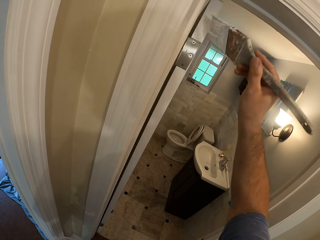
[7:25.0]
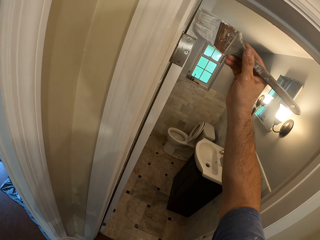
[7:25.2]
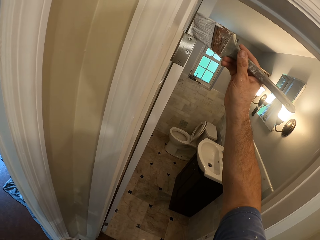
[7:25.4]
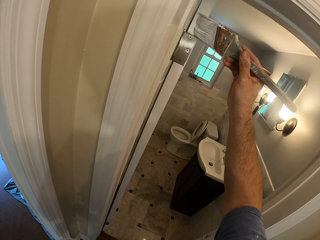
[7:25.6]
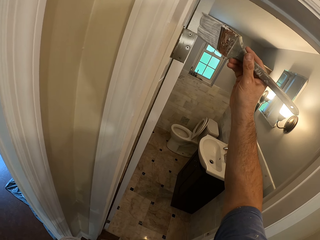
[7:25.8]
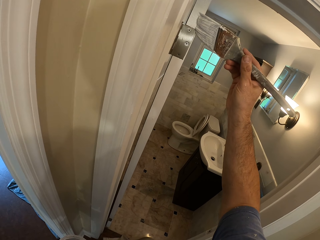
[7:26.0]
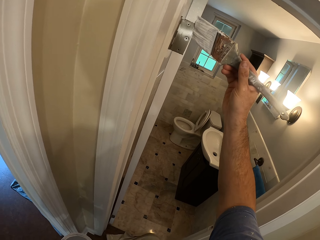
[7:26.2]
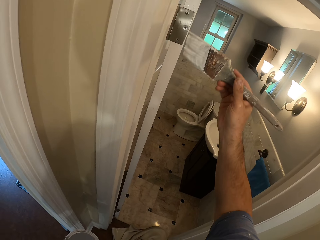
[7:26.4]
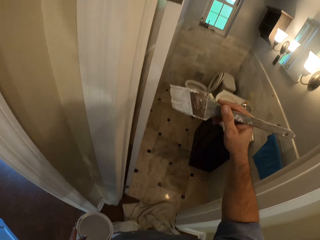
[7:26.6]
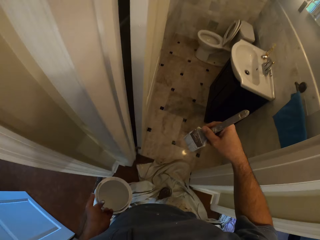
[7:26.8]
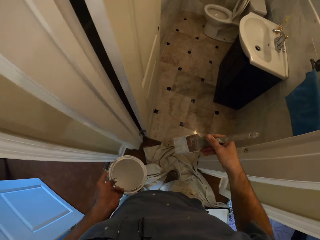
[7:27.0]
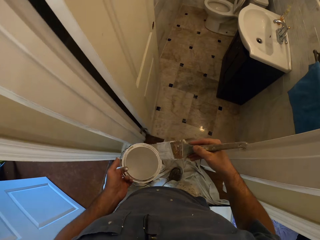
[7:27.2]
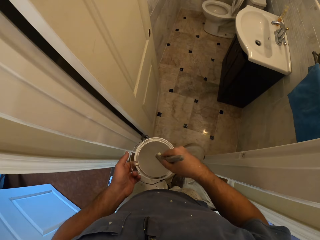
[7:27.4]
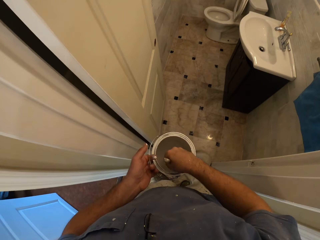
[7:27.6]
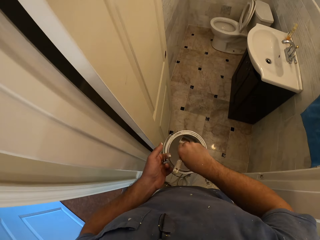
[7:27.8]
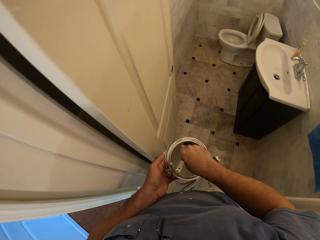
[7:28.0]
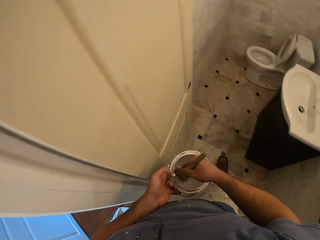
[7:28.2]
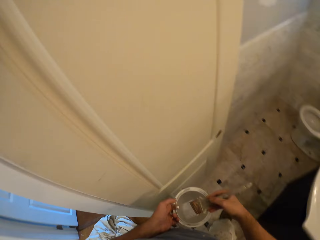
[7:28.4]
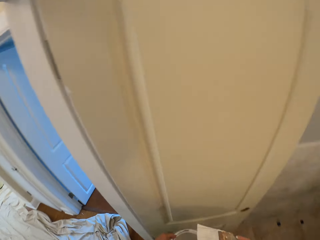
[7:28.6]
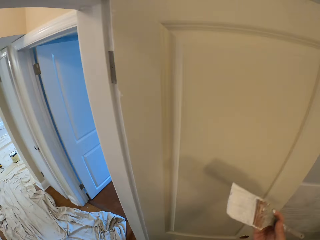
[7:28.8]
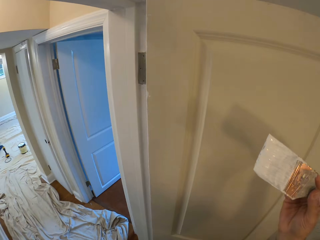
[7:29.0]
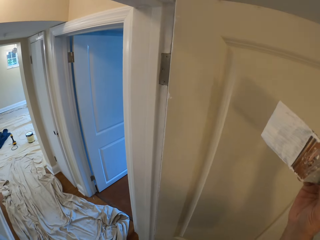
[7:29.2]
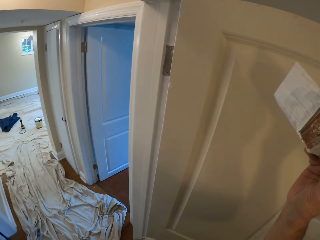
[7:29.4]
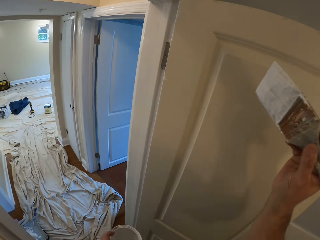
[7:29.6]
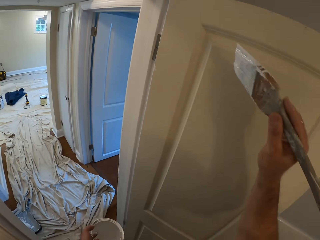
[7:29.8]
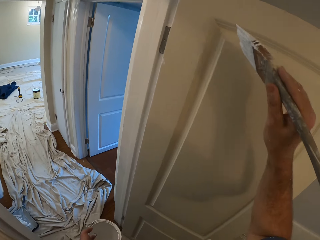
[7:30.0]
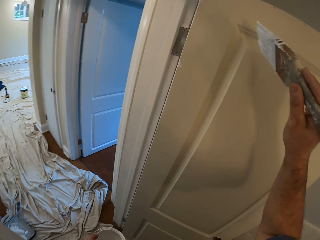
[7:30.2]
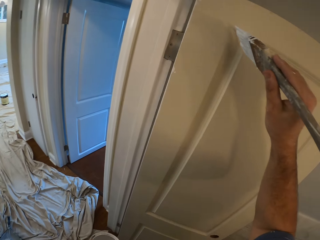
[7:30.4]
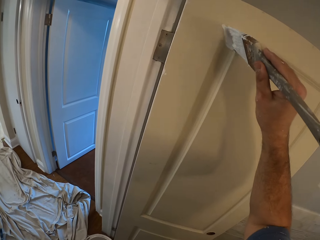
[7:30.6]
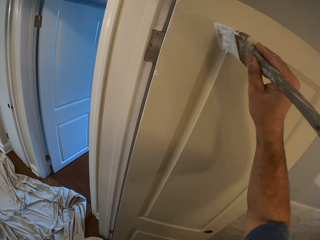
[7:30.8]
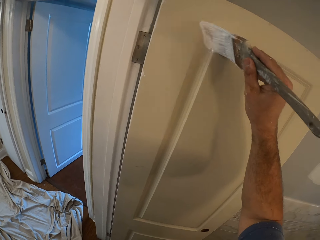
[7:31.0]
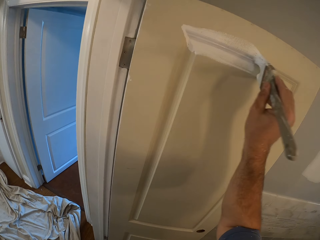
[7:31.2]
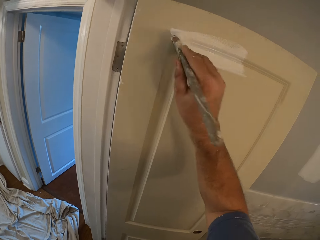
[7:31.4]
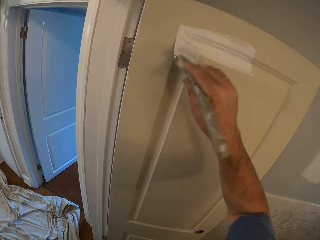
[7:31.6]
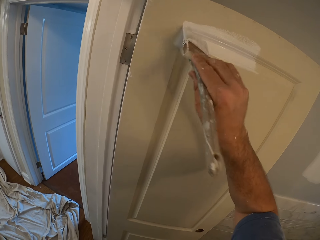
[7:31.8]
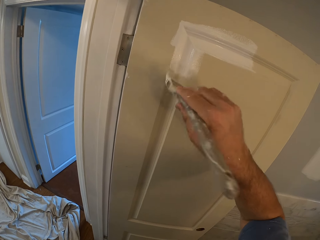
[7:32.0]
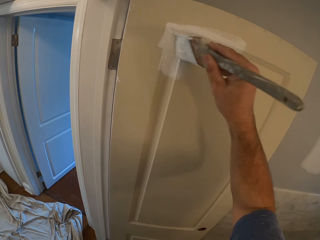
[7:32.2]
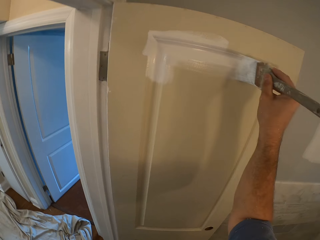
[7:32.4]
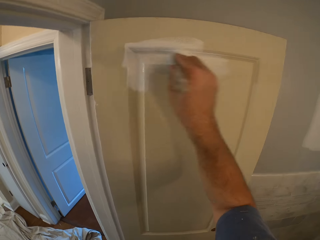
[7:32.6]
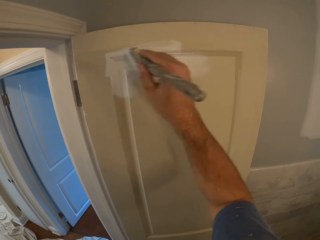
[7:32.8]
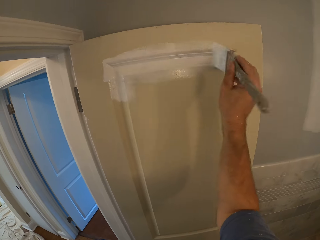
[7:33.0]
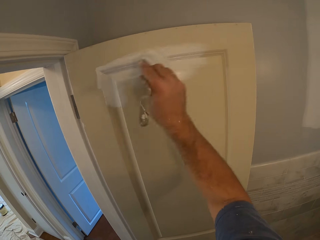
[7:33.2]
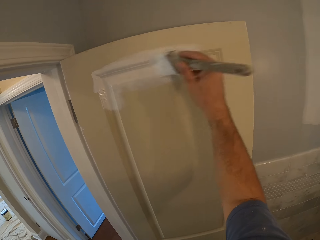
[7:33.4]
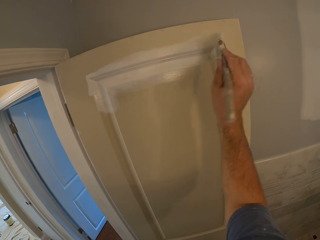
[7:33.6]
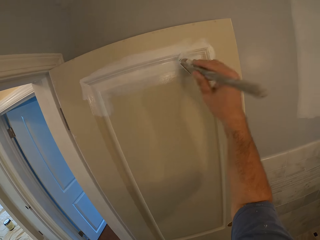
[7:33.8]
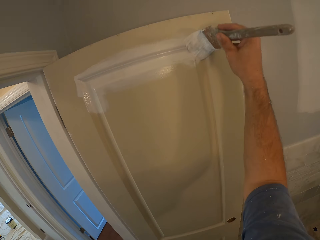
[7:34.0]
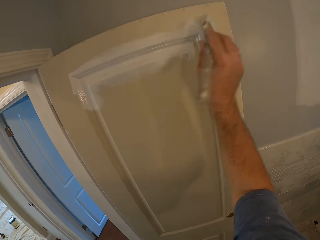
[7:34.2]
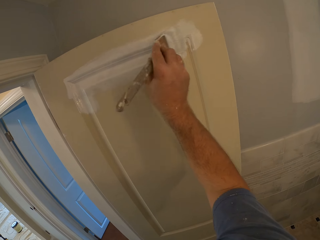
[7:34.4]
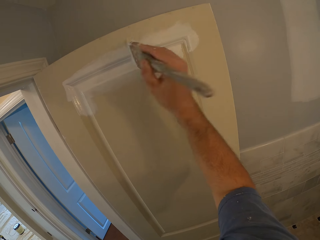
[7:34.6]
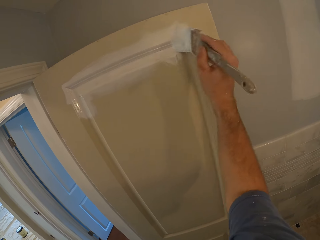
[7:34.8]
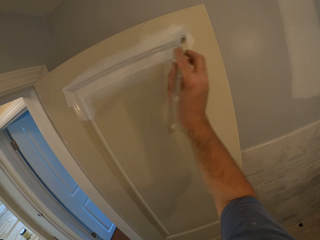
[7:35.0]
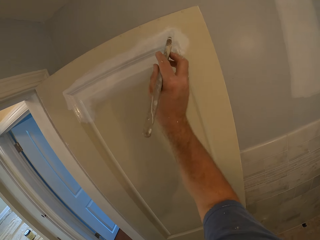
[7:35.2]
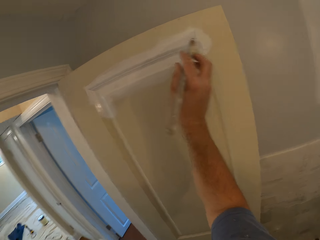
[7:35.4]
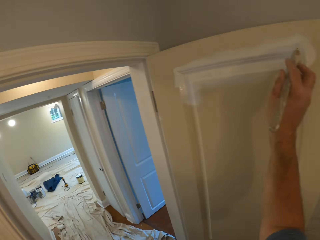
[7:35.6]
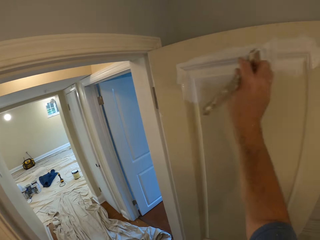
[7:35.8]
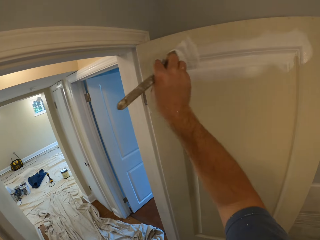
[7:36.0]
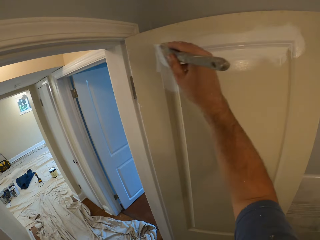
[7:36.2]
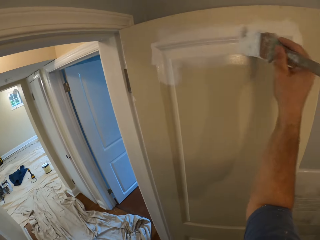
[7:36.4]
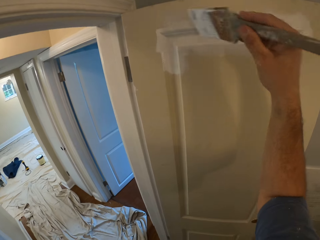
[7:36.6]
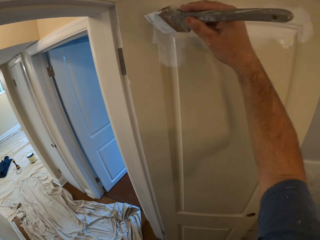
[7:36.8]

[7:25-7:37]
The camera wearer dips the paint brush into a paint container. They walk. They remove the paint brush from the paint. They paint the door with the paint brush.

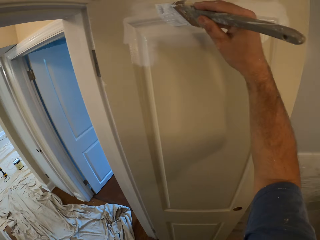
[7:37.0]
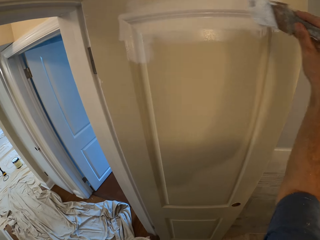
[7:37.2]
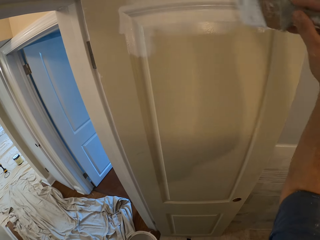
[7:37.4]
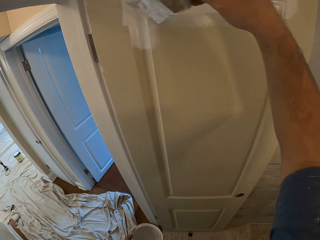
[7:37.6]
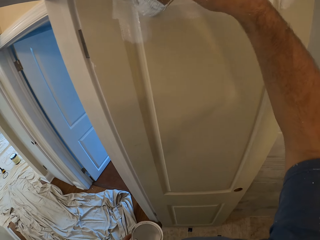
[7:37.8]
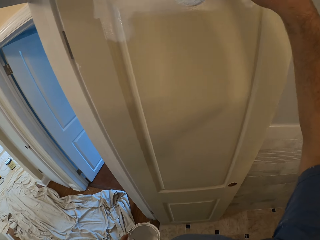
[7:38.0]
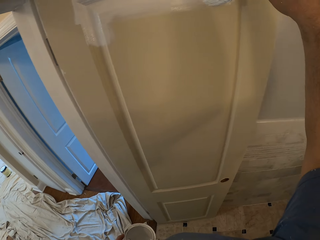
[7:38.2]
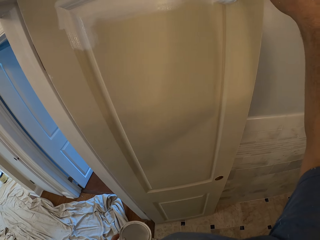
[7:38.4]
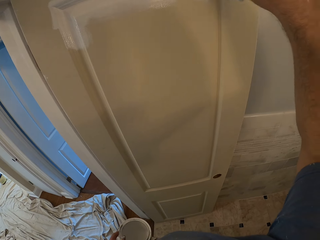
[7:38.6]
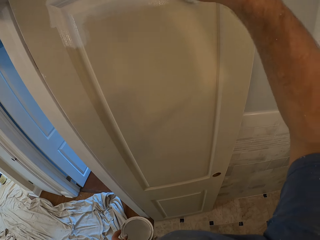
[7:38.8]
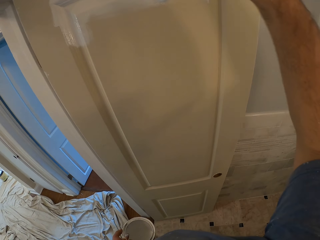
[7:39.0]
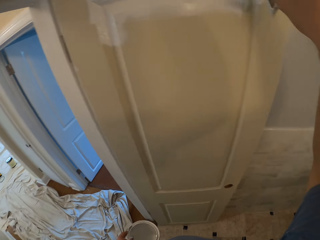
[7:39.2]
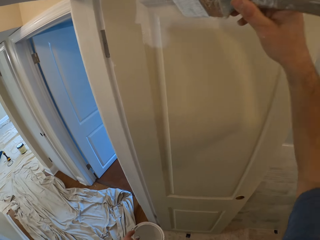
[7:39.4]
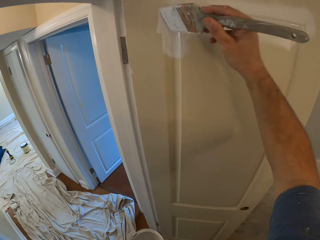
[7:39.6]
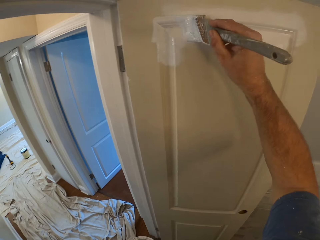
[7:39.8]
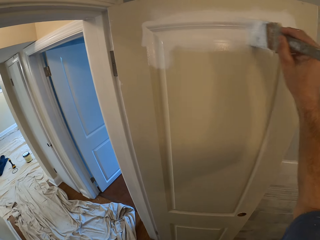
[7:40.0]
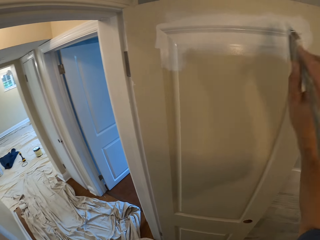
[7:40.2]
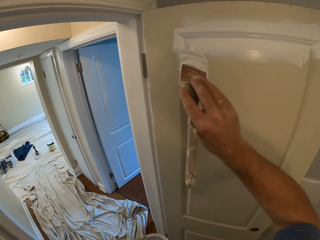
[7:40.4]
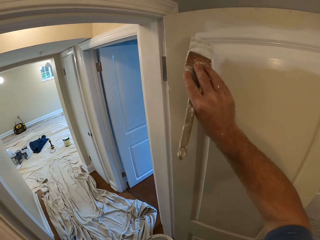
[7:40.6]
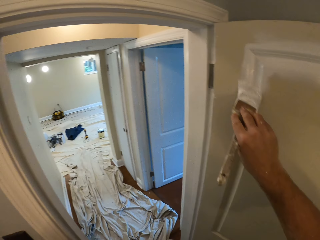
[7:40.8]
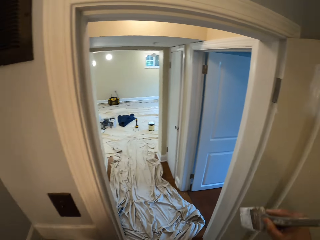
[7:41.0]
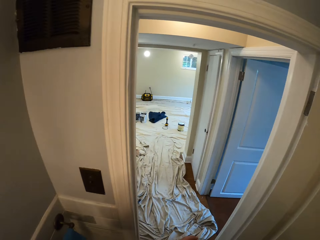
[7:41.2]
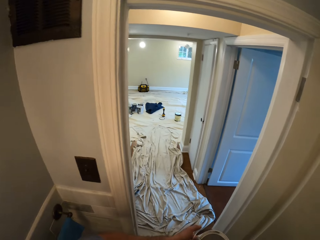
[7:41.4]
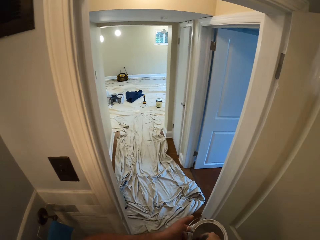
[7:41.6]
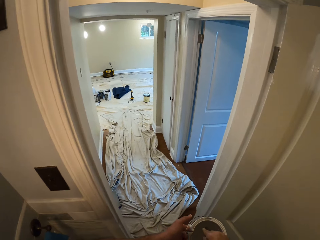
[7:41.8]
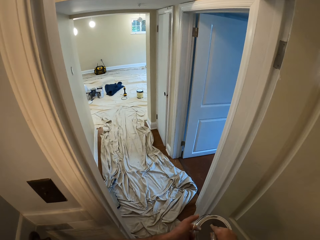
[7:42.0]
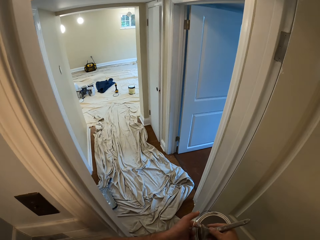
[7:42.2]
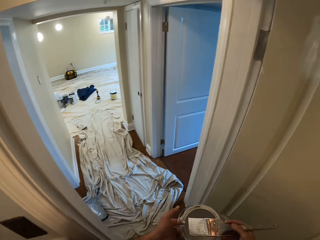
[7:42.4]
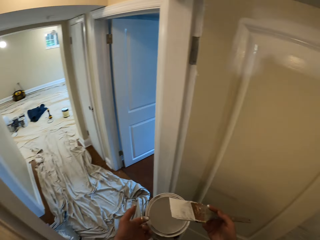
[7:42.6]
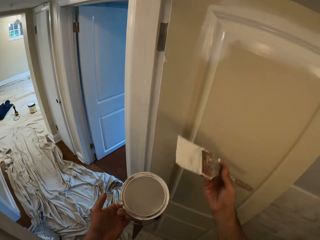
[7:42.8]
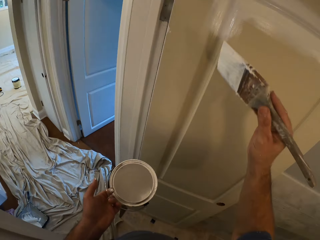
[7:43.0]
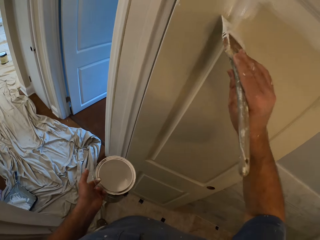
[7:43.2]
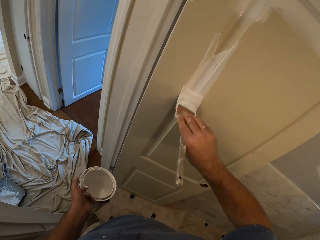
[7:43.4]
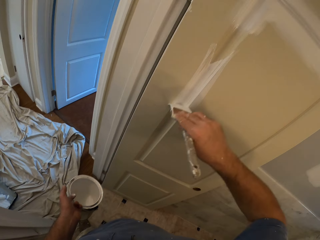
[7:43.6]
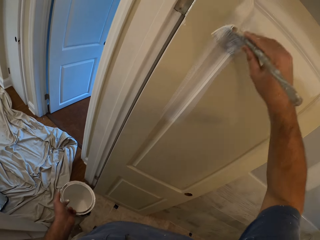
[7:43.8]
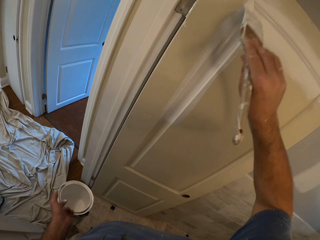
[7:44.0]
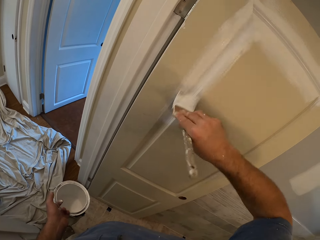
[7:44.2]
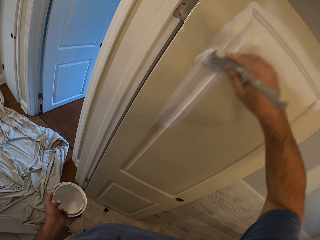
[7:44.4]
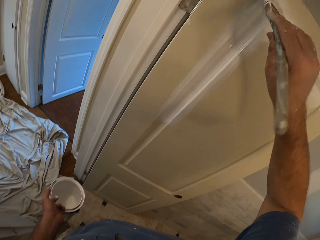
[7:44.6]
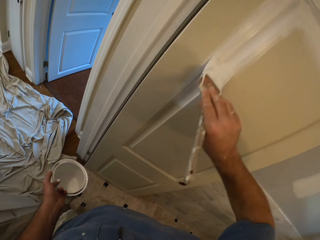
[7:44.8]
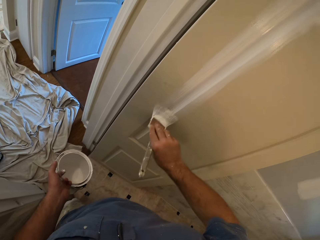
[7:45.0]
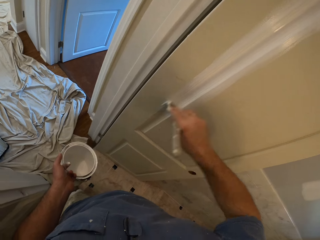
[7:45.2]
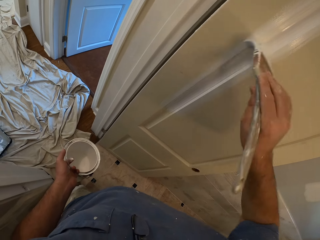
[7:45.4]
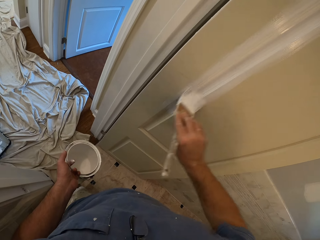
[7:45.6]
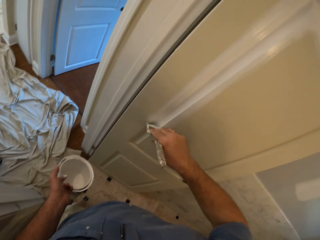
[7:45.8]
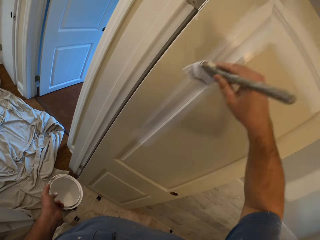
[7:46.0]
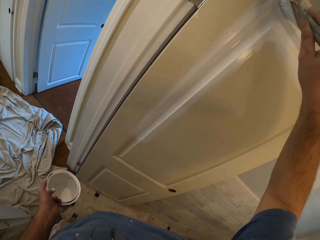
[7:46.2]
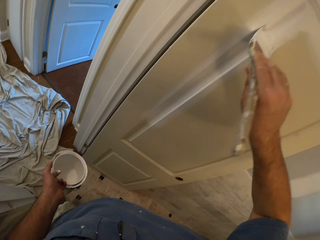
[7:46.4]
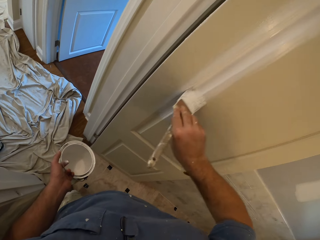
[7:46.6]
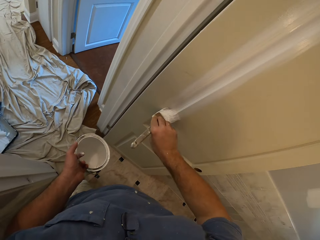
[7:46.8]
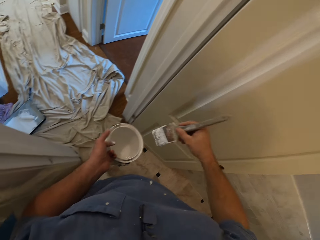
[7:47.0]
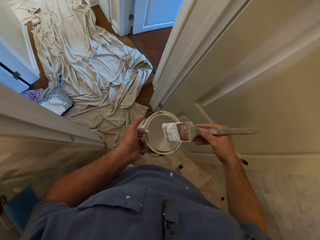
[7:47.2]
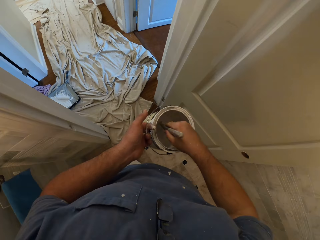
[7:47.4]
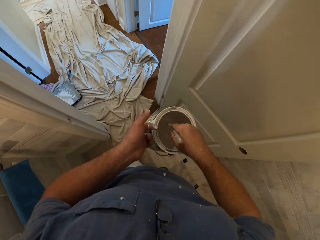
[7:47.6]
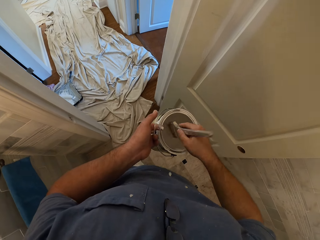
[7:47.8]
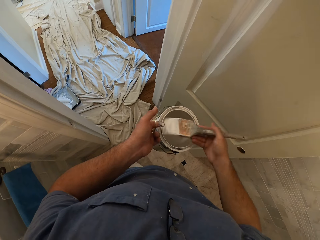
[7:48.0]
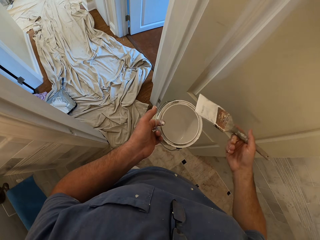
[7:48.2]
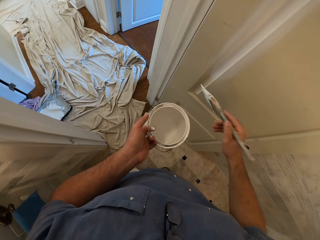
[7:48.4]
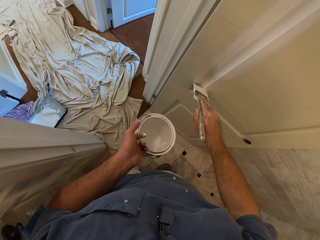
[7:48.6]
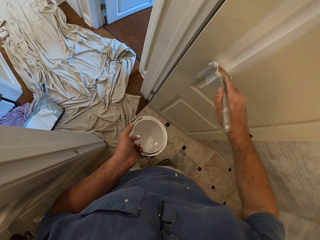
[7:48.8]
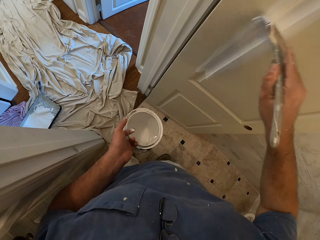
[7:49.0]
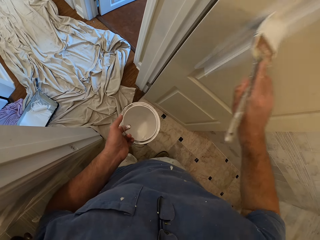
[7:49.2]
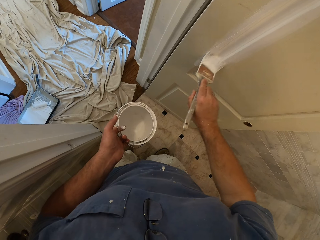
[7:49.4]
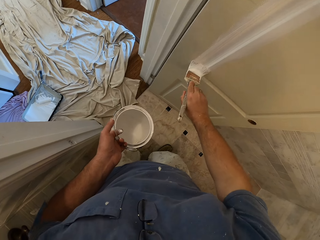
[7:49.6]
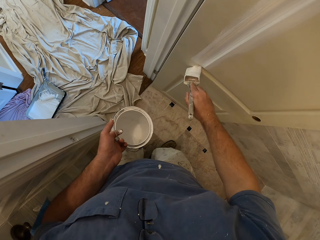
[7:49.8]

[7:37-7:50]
The camera wearer dips the paint brush into a paint container. They remove the paint brush from the paint. They paint the door with the paint brush. They dip the paint brush into the paint container. They remove the brush from the paint. They paint the door with the paint brush.
